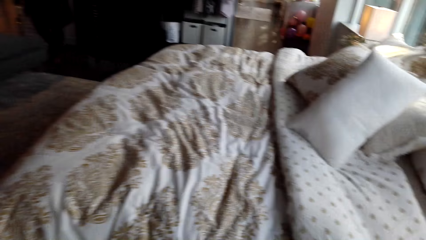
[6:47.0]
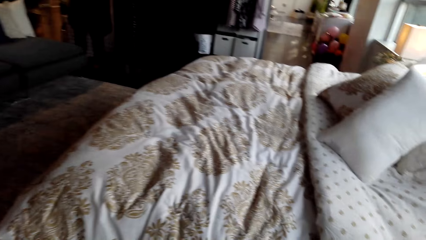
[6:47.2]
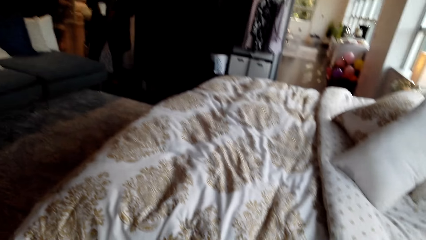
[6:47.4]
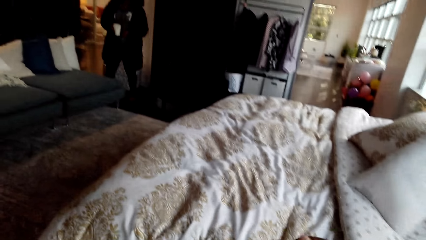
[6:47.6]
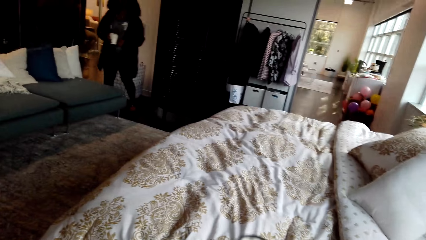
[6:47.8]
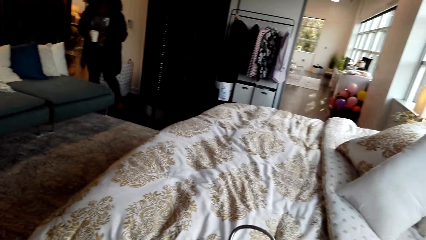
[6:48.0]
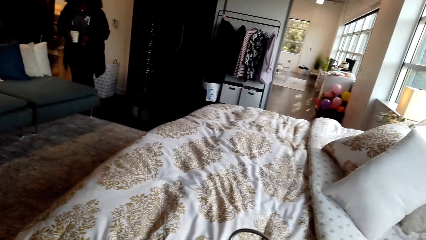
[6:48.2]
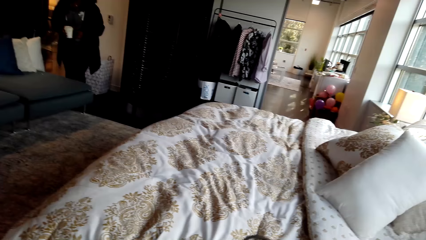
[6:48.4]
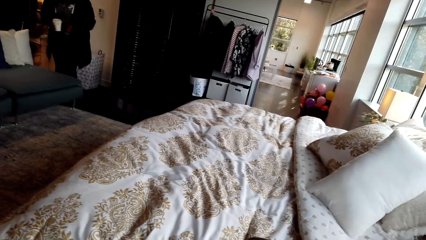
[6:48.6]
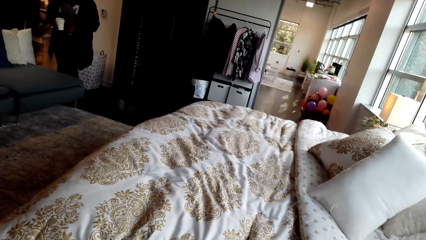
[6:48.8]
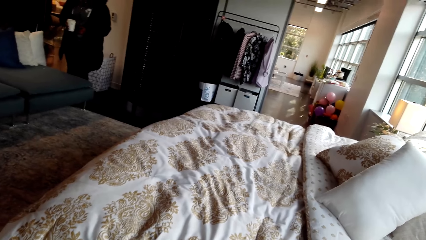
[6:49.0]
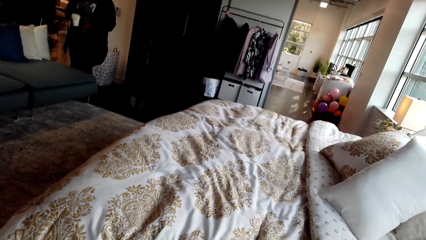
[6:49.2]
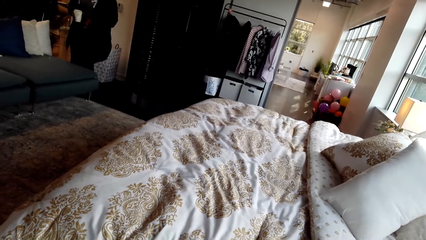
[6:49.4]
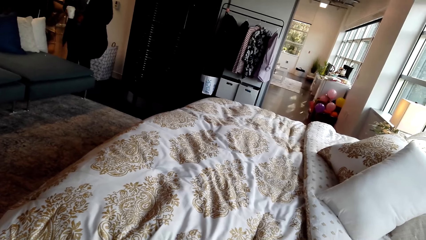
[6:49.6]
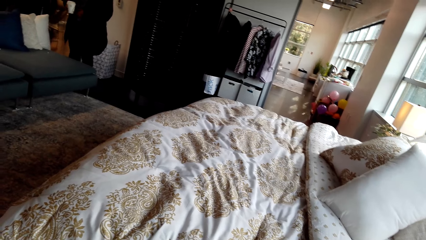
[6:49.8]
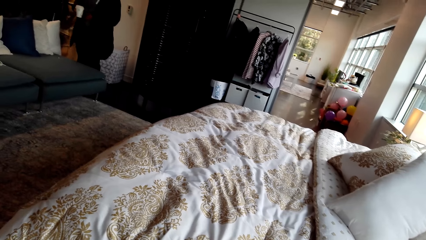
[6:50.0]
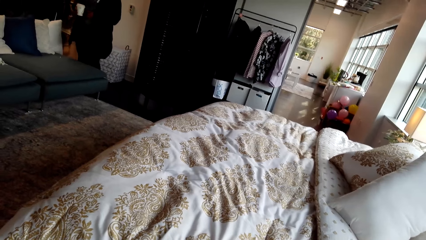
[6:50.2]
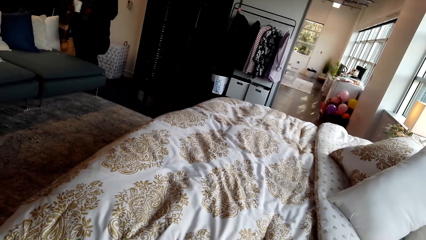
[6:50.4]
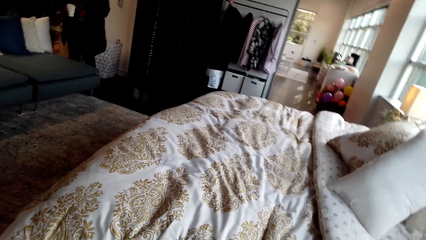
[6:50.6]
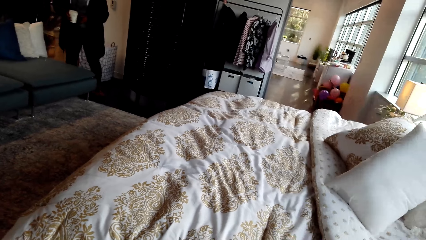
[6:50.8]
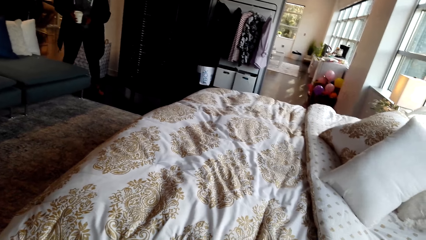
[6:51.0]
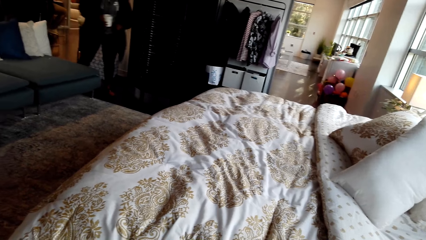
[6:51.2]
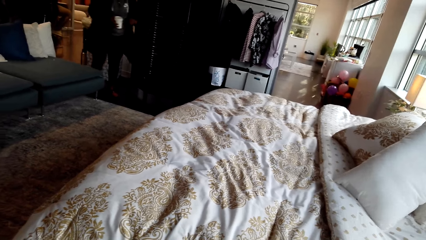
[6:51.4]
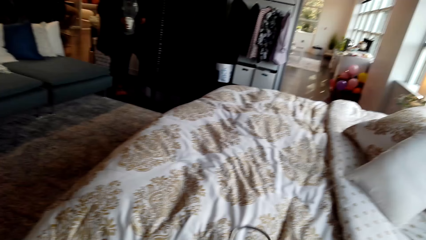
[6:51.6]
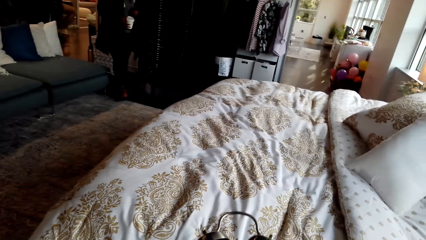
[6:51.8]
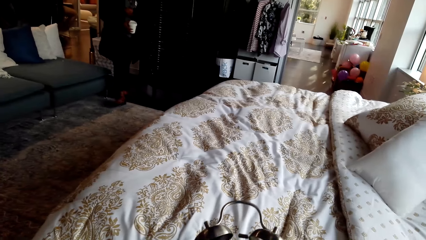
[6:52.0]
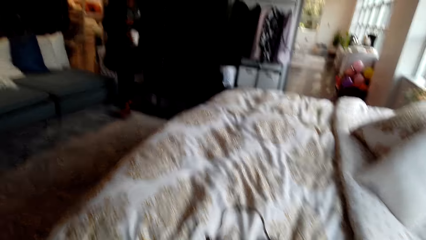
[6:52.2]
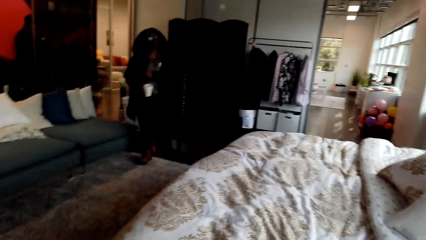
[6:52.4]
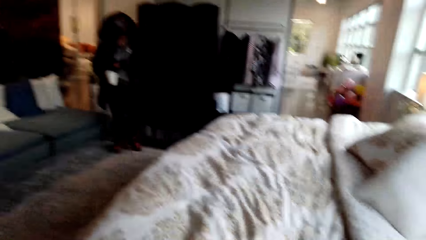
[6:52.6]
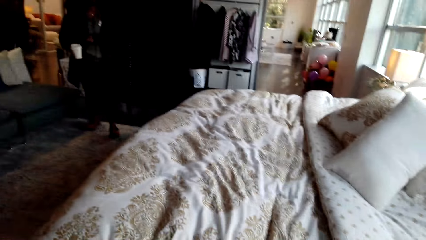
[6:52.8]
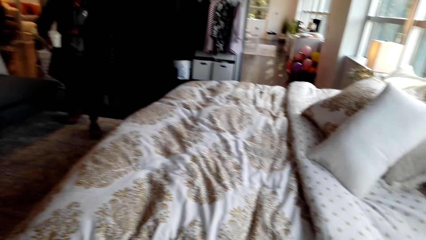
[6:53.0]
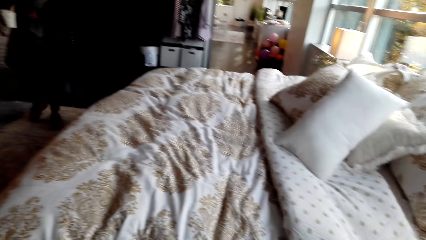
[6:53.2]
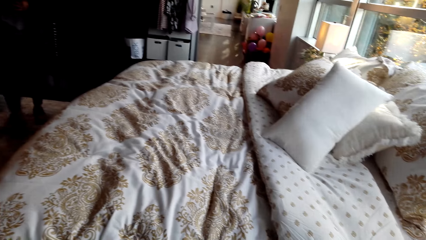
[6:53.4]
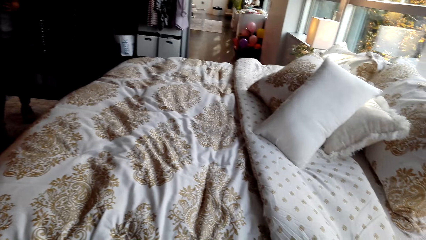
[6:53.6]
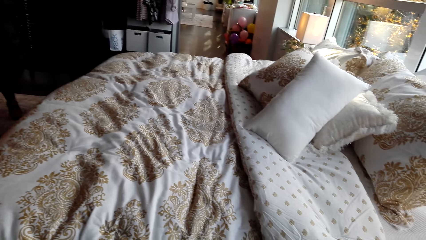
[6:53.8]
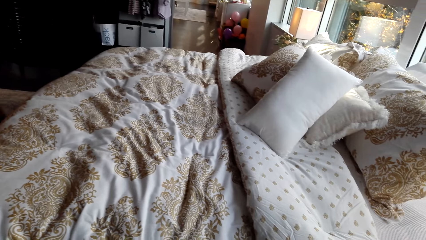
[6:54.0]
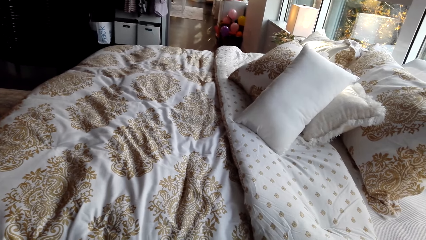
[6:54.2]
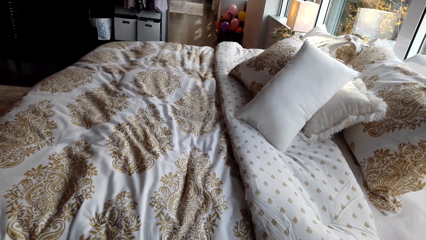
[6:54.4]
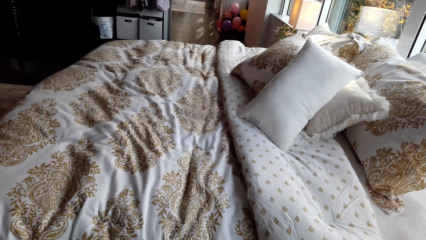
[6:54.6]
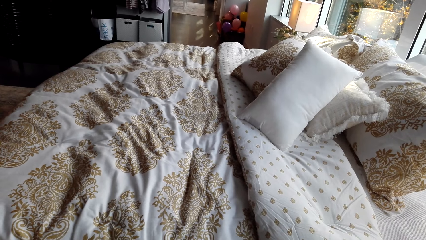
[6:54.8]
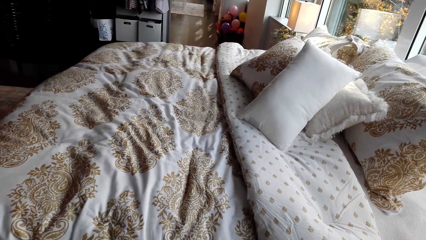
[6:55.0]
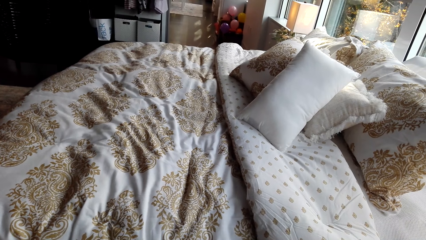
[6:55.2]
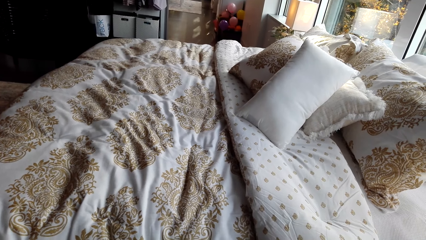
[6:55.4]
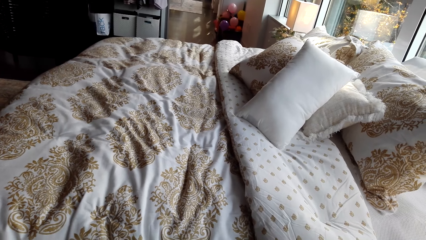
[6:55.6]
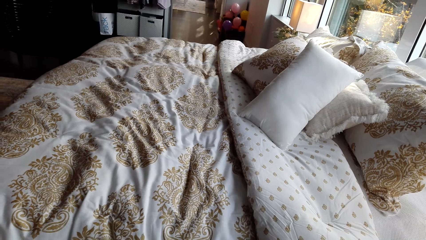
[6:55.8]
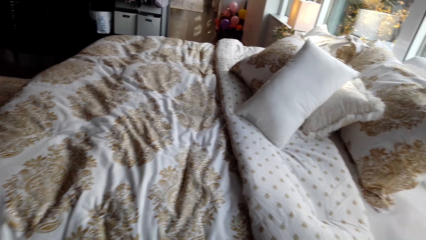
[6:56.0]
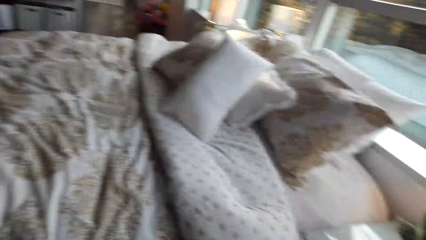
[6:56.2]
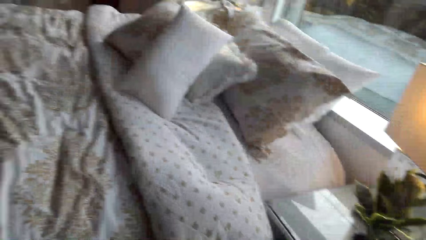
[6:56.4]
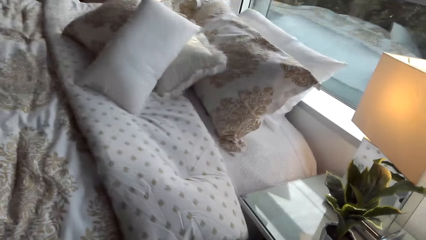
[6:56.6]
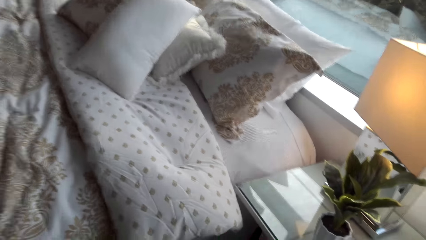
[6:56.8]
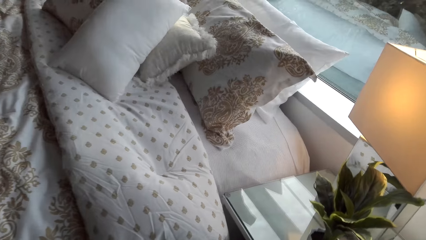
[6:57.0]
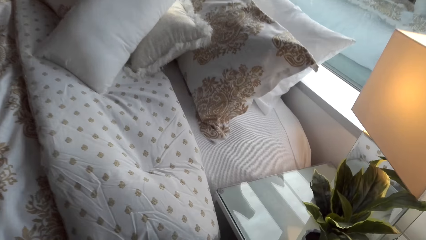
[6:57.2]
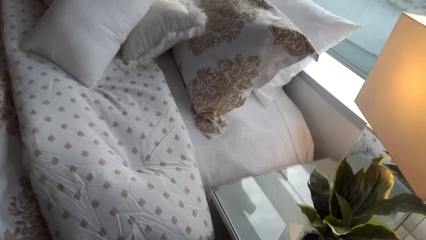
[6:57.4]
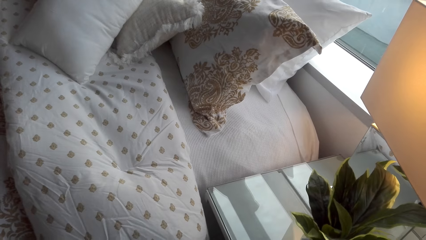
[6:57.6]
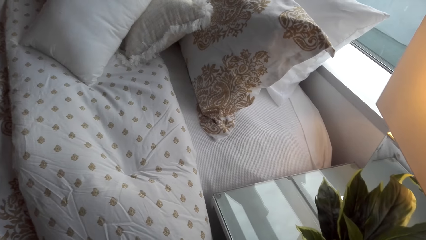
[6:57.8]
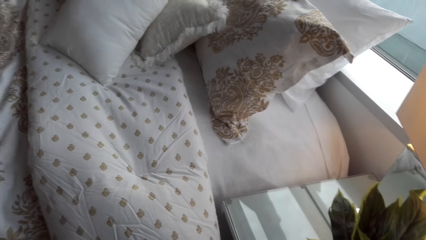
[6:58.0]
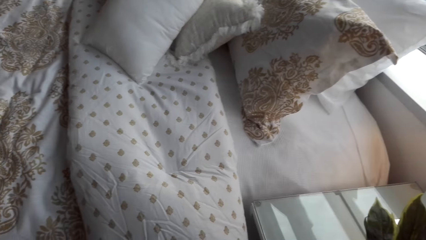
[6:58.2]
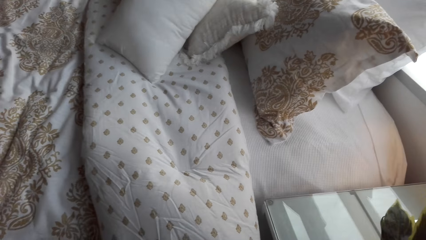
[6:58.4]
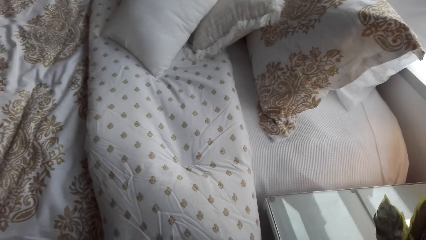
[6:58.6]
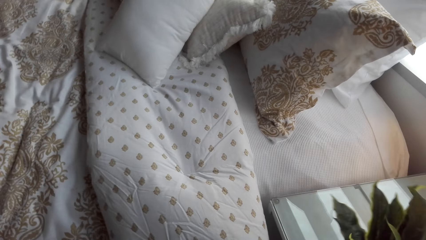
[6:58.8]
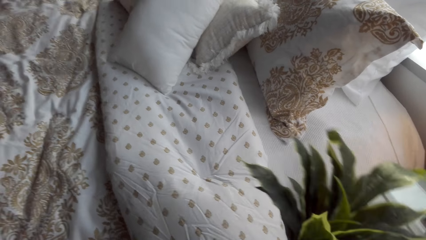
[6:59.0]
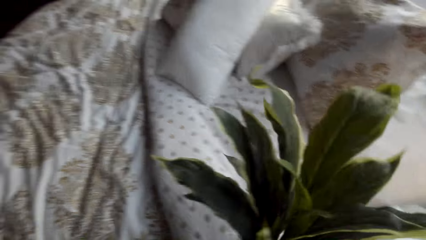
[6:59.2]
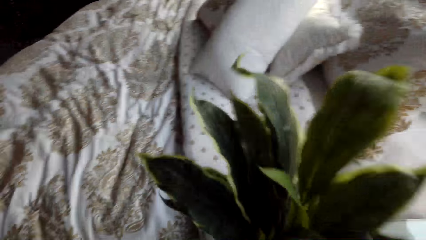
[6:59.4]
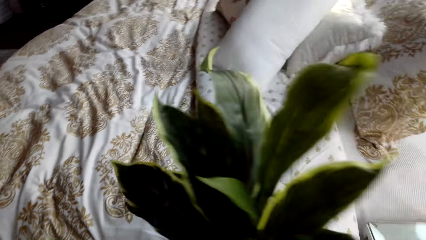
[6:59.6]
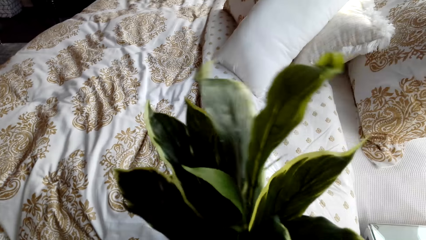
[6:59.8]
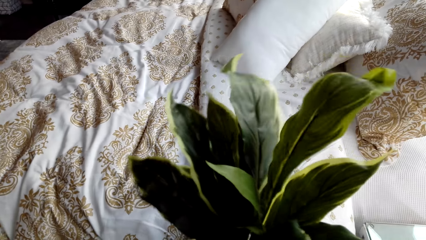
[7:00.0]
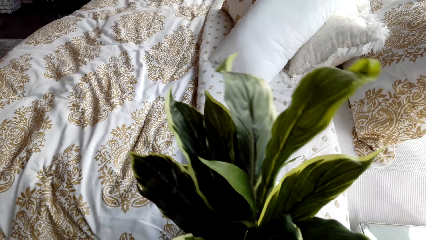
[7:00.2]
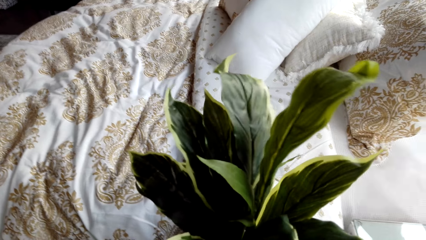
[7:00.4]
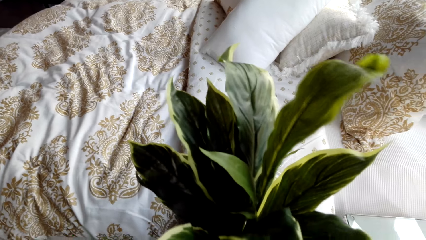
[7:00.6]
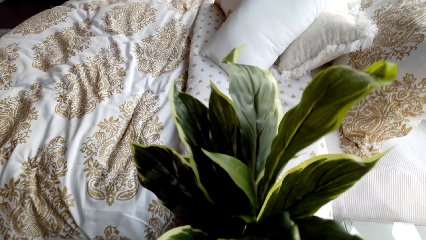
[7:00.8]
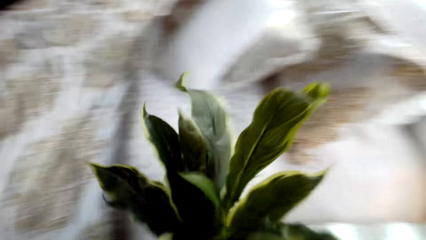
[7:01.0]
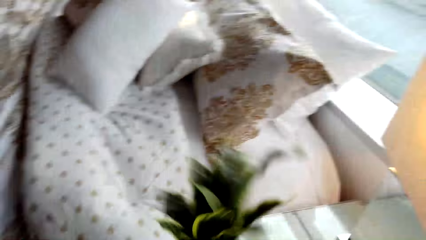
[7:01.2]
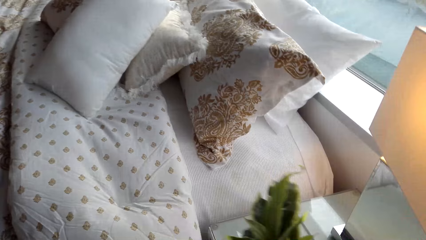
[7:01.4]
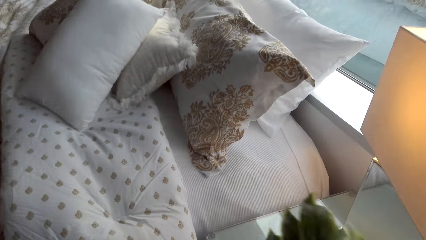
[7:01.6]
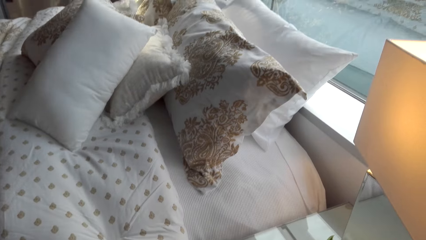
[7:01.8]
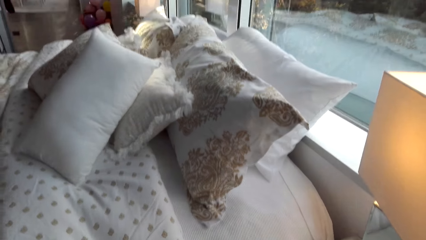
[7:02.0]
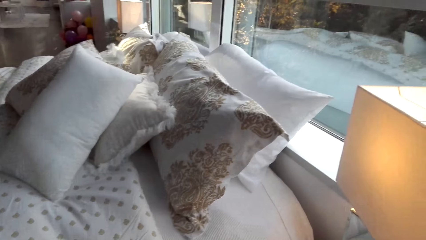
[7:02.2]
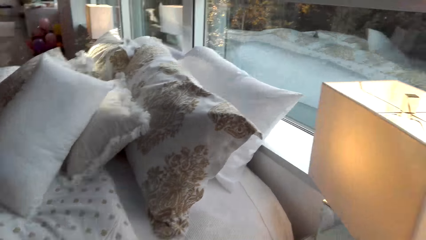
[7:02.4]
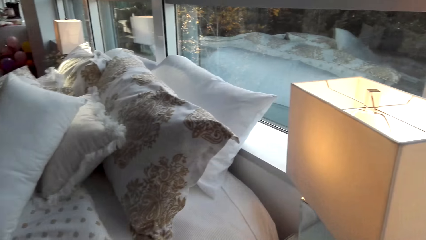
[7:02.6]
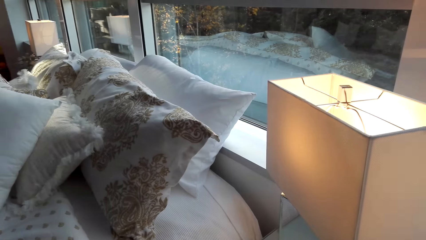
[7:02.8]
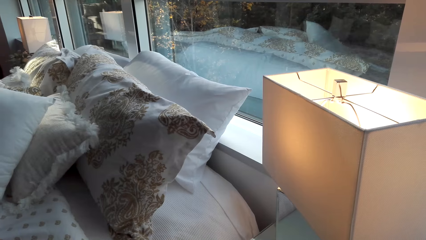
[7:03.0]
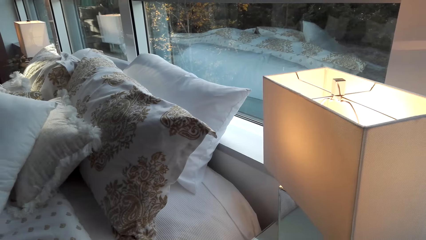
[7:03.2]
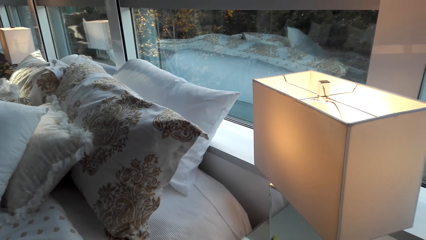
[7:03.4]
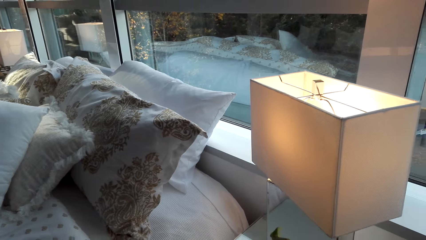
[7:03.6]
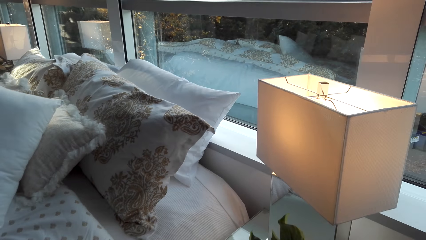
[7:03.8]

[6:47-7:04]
The camera wearer walks around and talks to a woman. The woman talks to the camera wearer. The woman walks around. The woman talks to the camera wearer again. The camera wearer talks to the woman. The woman talks to the camera wearer. The camera wearer holds the flower vase and talks to the woman.
